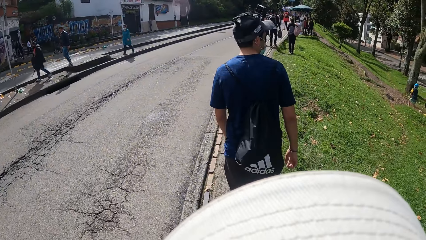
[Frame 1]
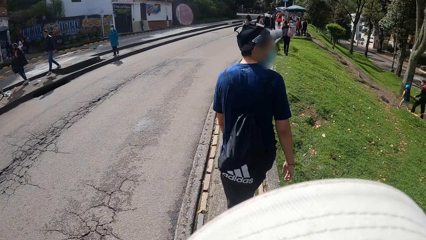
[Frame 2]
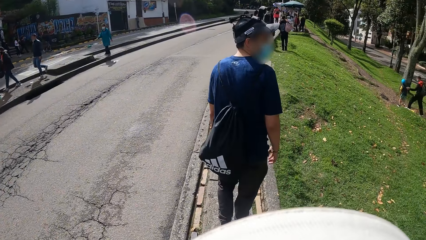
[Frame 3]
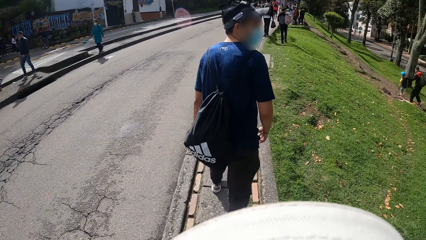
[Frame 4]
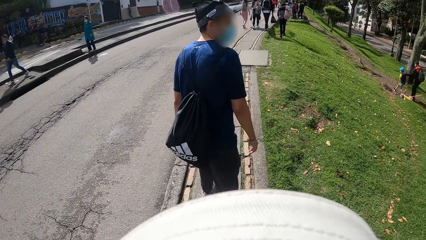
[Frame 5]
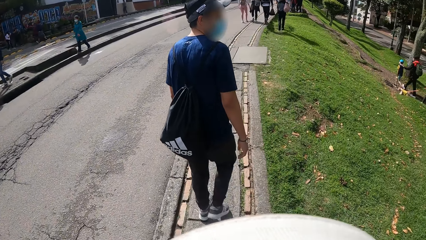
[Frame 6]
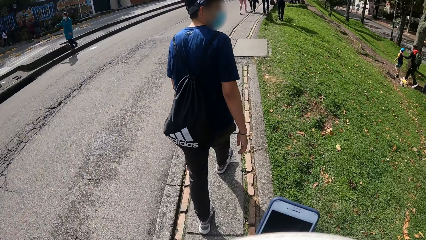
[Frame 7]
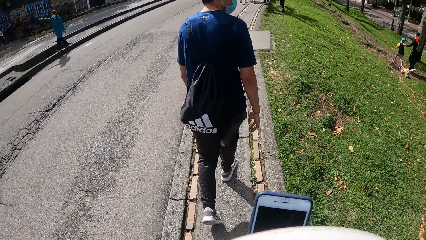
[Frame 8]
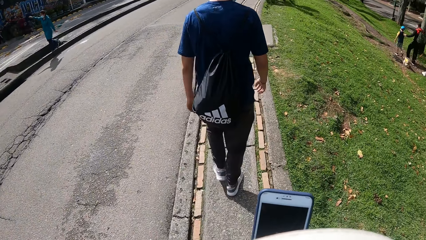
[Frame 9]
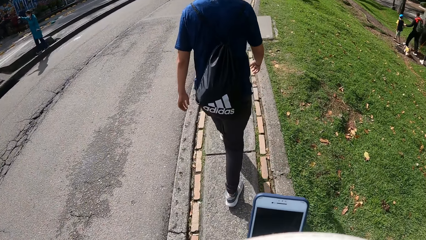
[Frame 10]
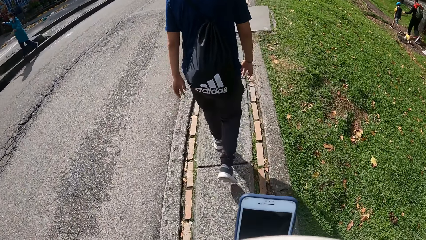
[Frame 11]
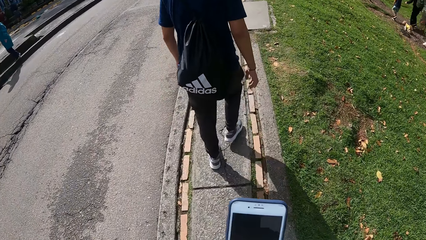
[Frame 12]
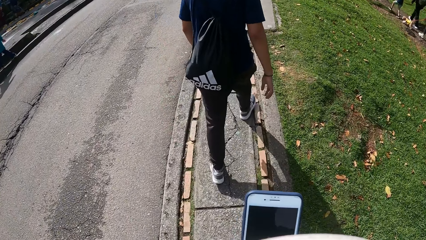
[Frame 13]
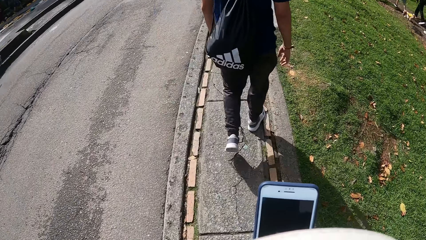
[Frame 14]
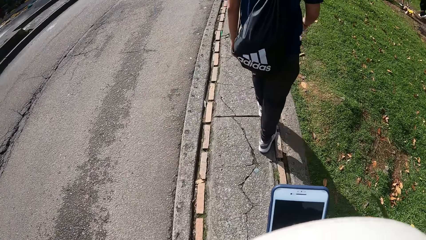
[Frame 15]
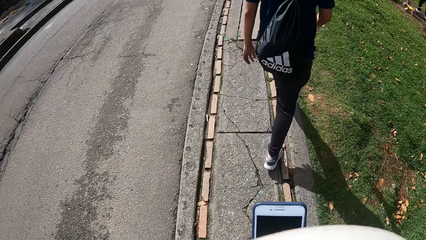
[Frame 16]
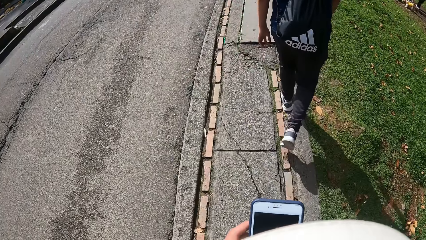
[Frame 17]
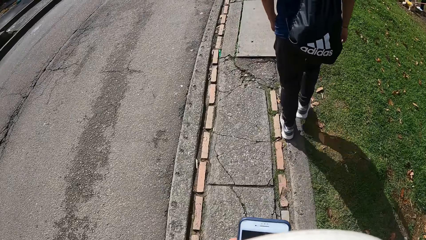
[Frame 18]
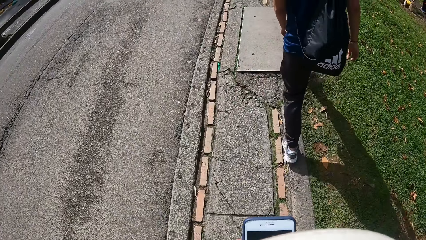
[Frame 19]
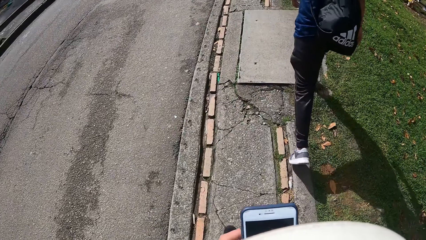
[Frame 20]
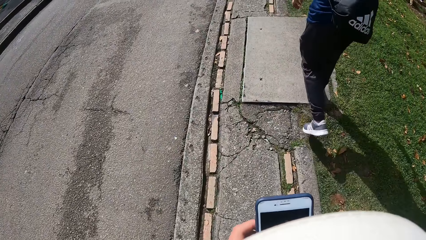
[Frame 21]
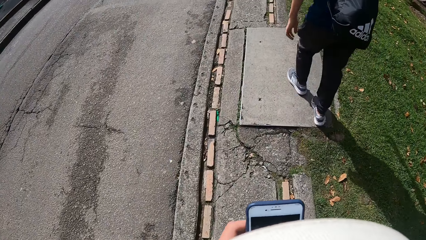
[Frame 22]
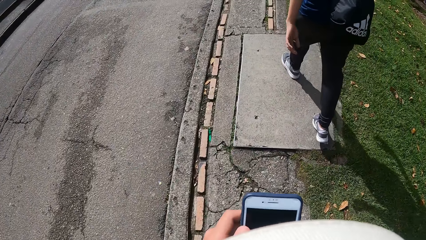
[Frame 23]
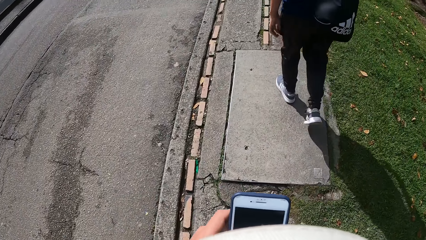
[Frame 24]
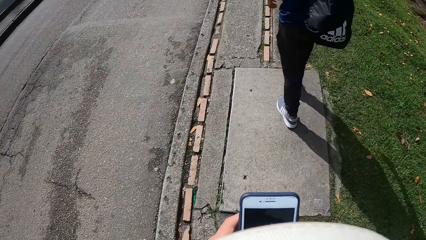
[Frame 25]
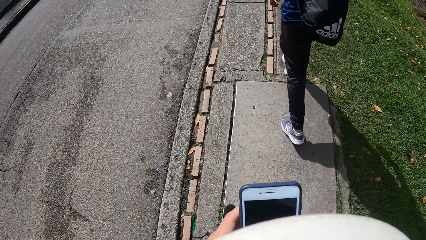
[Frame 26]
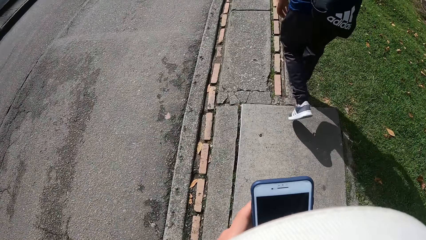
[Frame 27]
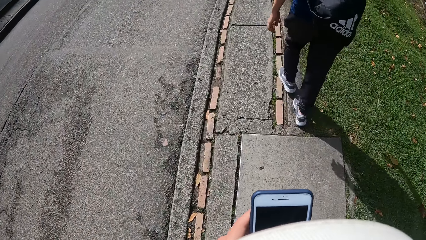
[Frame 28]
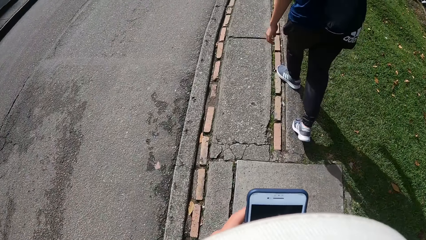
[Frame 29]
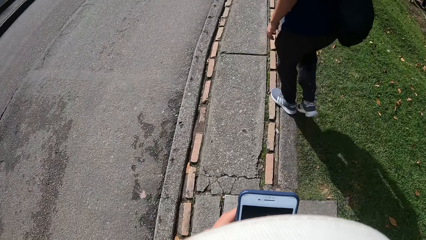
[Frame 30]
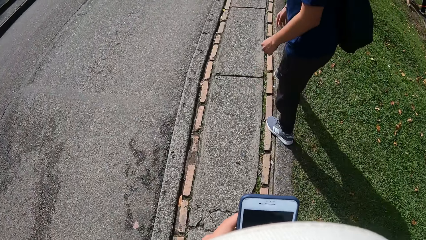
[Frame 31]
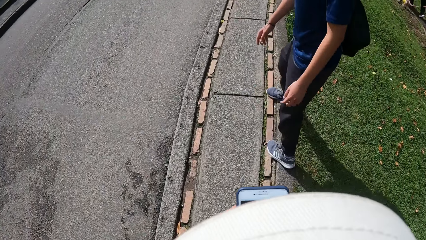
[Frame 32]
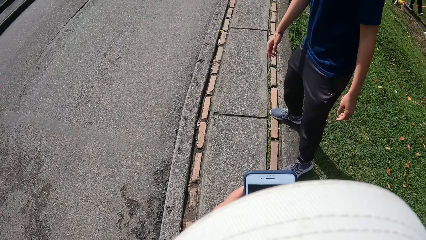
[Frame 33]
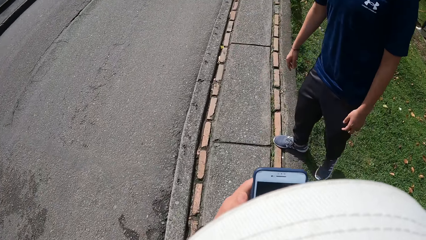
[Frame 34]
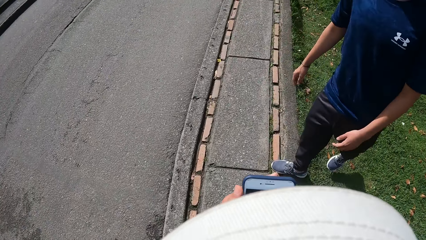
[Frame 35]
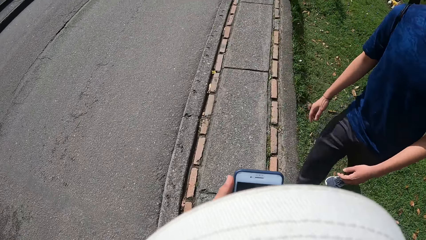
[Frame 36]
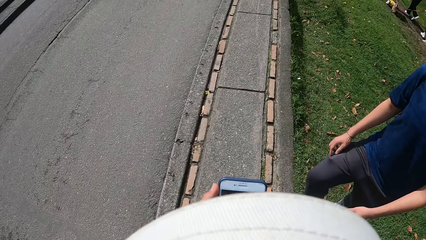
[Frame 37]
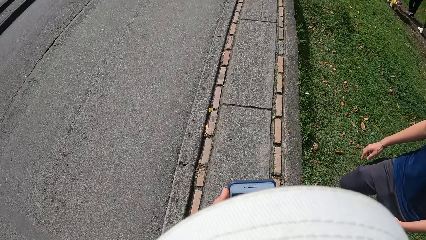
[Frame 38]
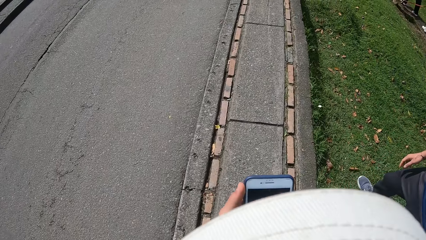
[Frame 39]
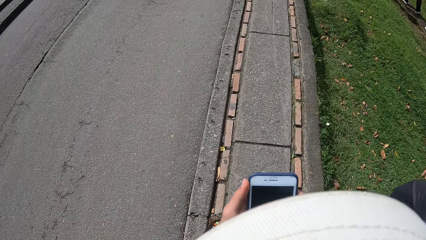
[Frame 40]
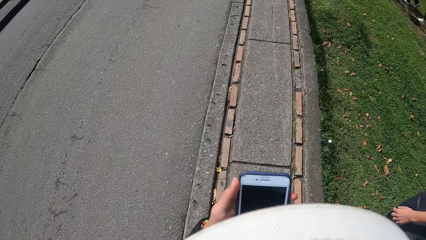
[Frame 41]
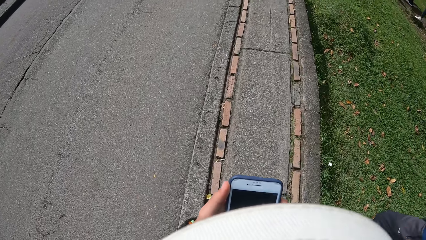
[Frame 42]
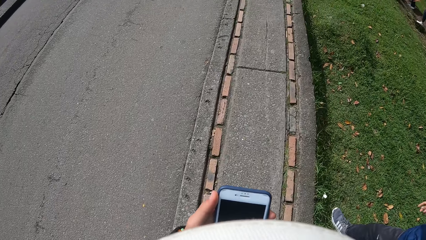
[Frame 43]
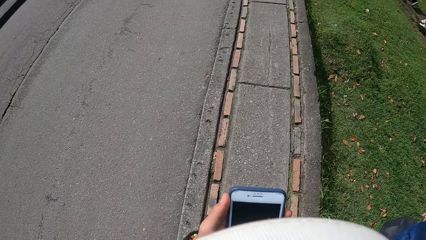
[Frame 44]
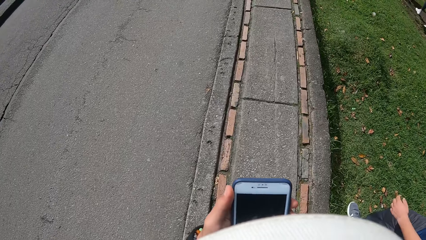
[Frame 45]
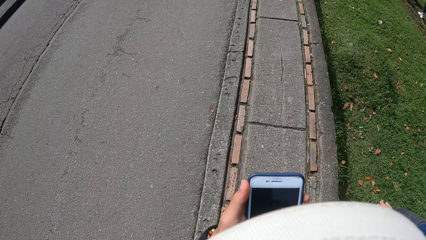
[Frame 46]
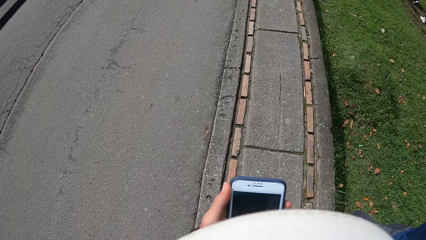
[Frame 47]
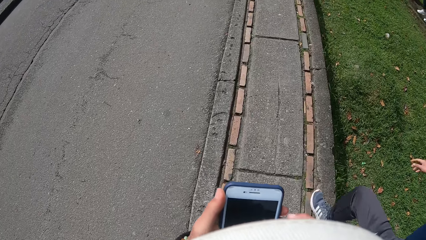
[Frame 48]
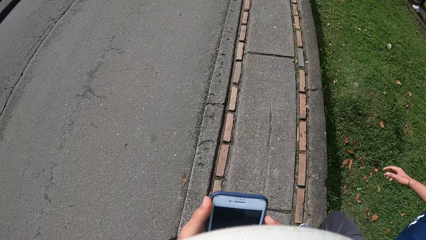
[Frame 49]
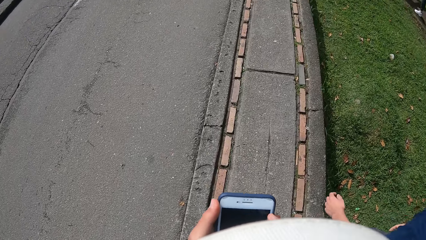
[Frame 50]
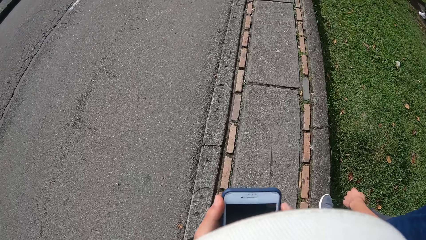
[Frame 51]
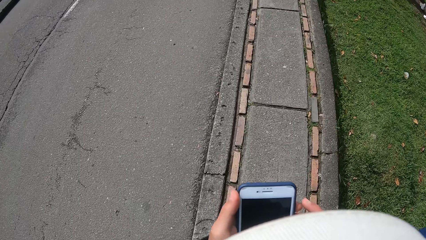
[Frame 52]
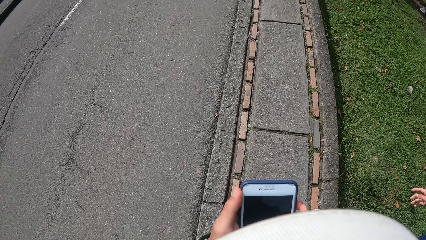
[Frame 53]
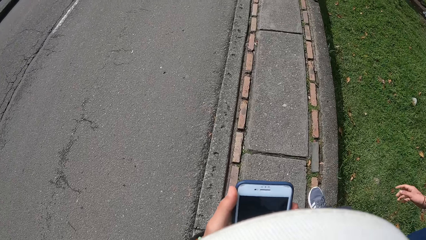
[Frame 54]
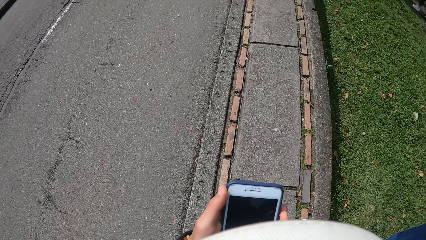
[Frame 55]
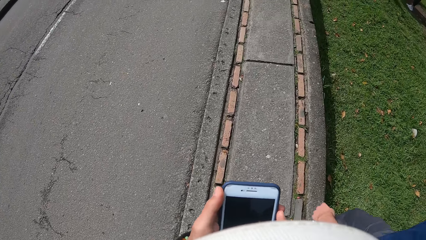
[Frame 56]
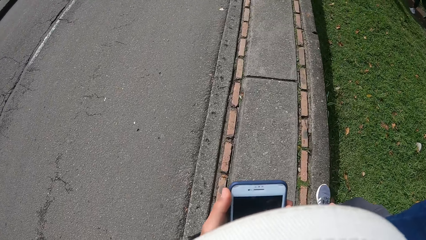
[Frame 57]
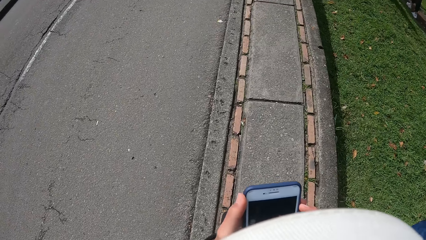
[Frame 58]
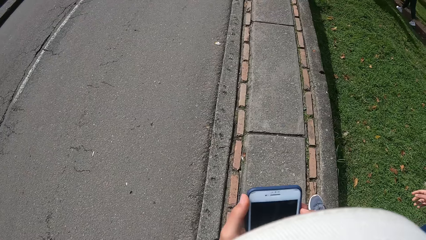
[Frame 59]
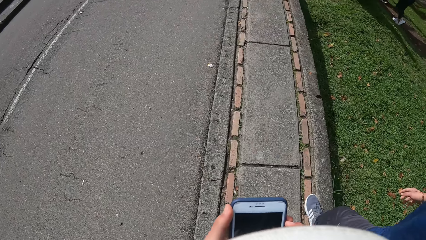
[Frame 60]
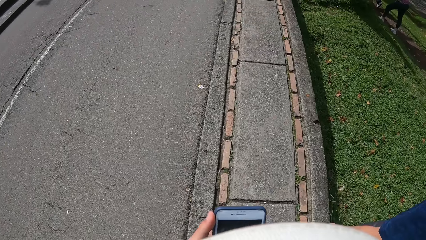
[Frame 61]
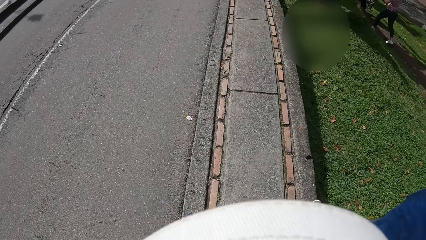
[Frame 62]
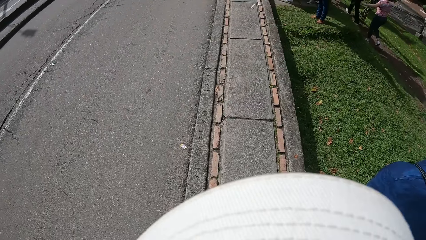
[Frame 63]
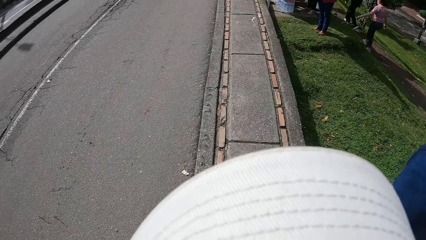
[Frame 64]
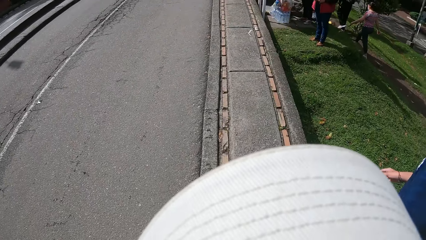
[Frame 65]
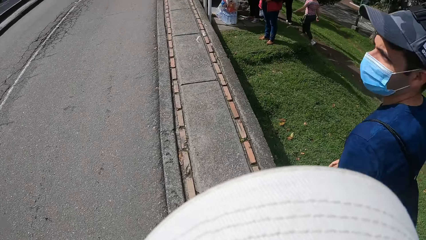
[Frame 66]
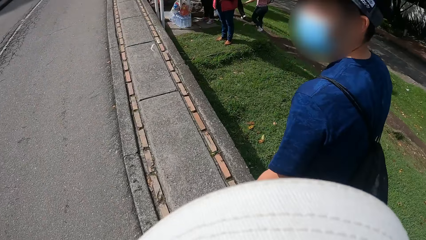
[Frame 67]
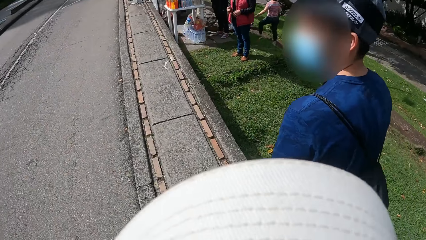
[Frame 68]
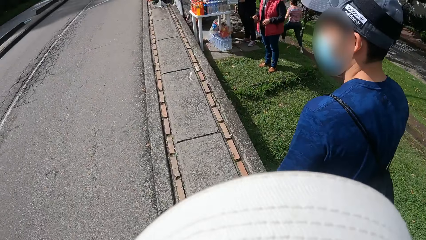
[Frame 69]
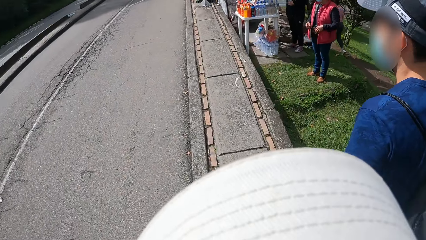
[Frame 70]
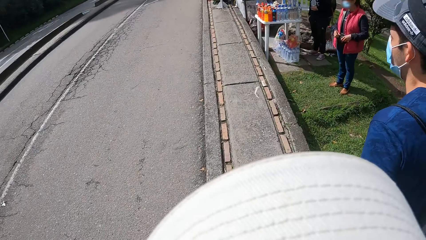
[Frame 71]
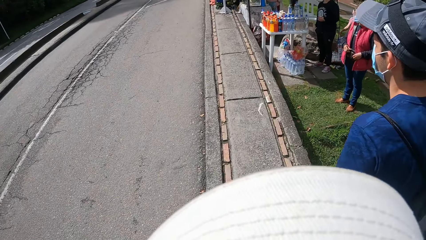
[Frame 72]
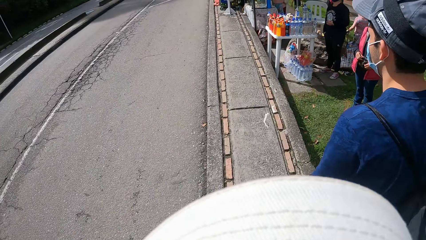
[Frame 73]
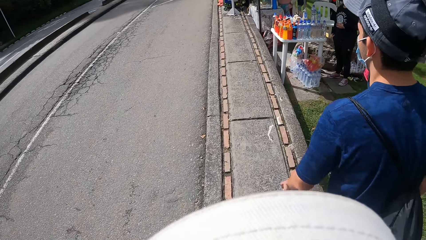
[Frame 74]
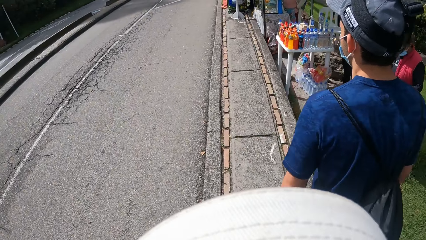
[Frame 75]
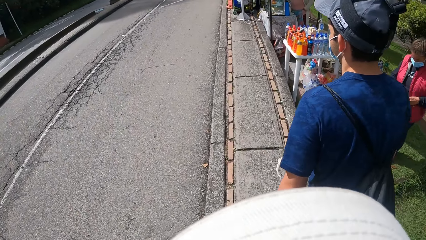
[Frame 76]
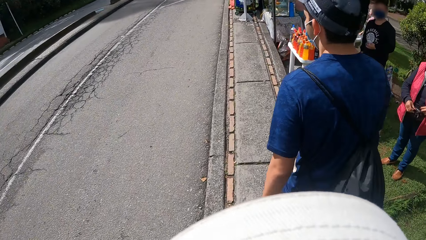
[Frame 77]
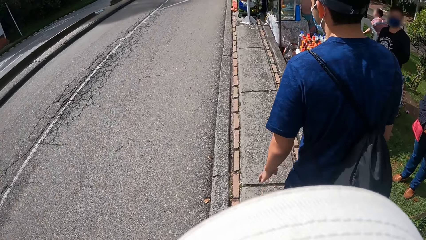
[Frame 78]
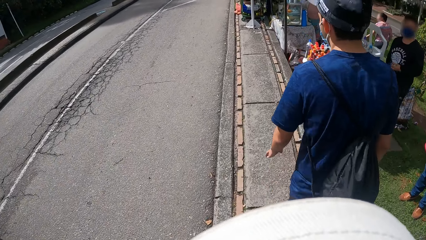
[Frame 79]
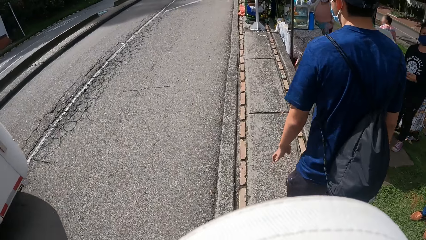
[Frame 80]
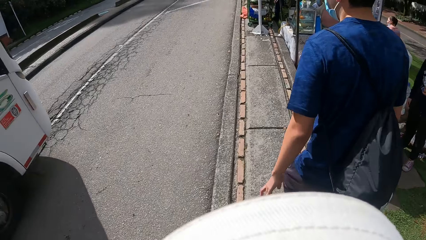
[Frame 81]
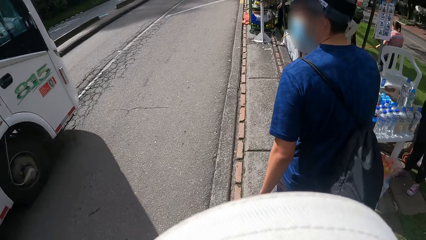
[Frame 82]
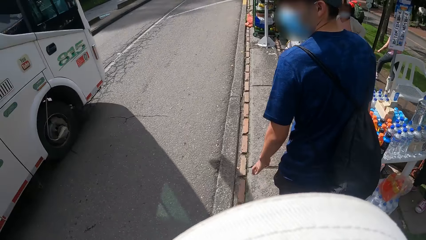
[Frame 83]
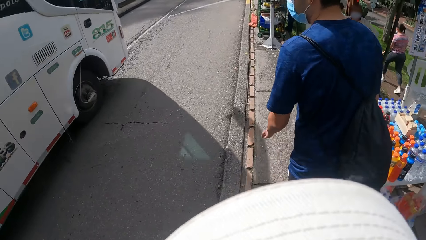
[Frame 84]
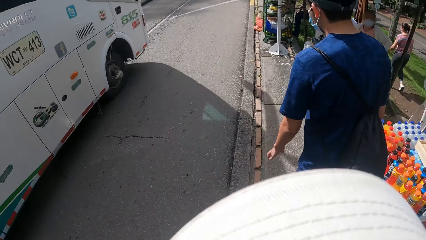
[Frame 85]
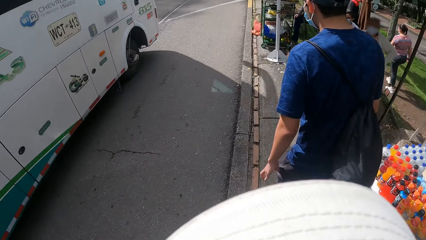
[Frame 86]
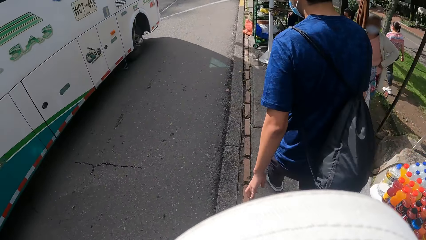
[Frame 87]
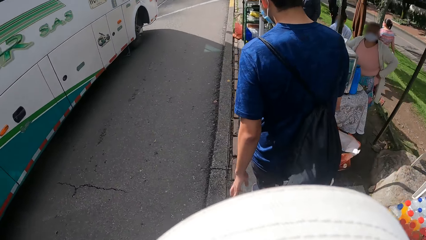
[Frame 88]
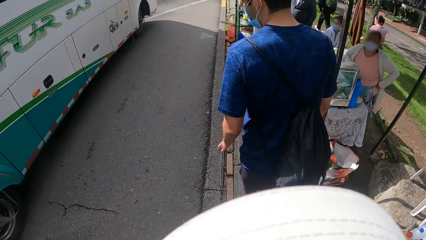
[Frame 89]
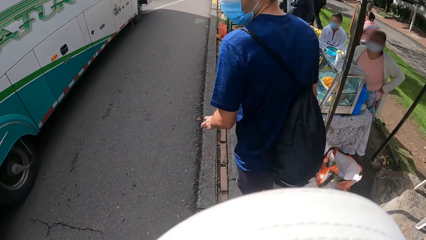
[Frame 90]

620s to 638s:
The camera wearer operates a phone with both his hands. The man steps on a grass field. The man walks on the grass field. The man walks on the pathway. The camera wearer walks in the street.
